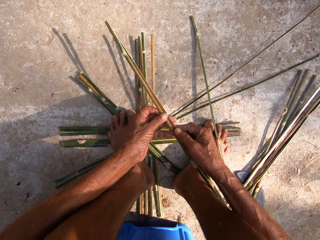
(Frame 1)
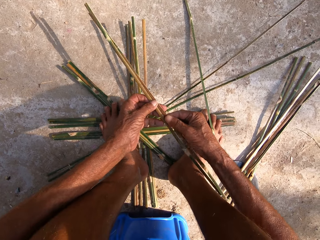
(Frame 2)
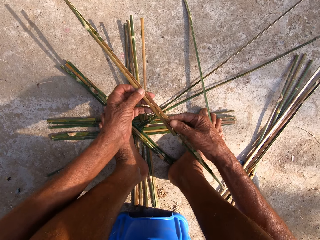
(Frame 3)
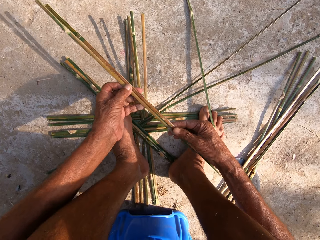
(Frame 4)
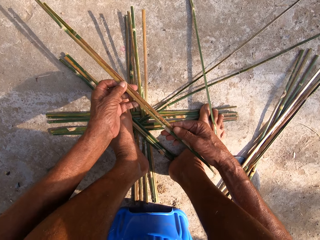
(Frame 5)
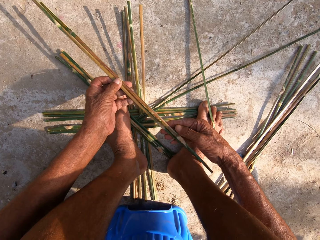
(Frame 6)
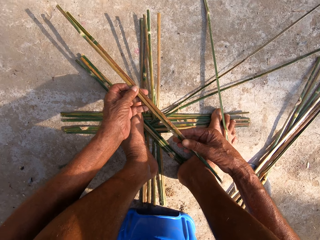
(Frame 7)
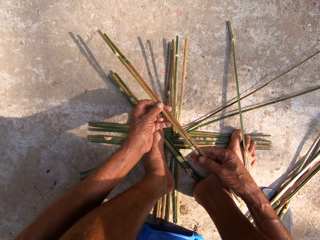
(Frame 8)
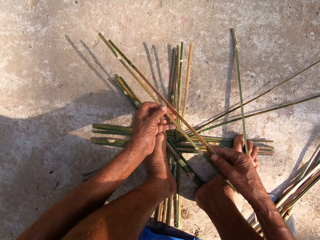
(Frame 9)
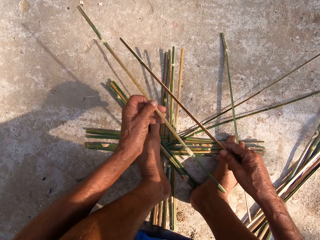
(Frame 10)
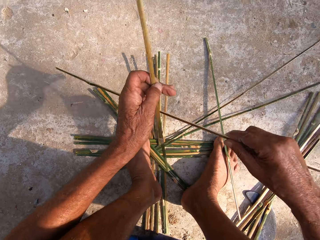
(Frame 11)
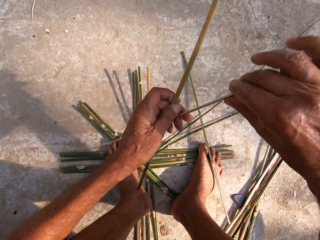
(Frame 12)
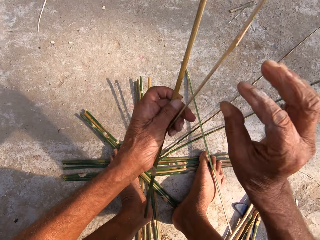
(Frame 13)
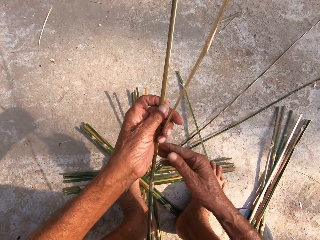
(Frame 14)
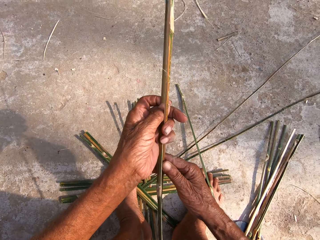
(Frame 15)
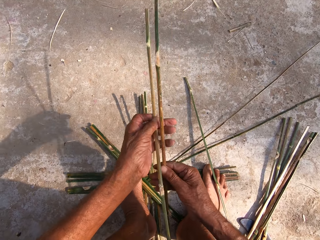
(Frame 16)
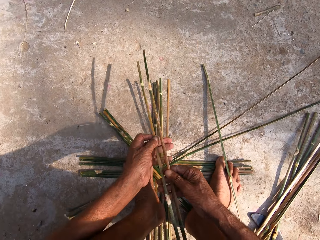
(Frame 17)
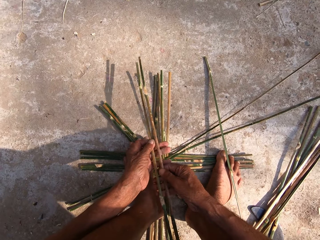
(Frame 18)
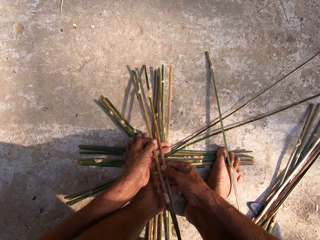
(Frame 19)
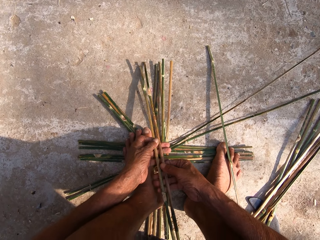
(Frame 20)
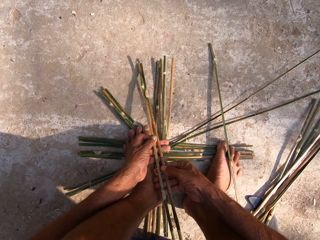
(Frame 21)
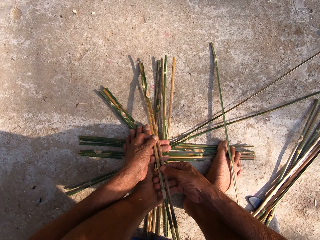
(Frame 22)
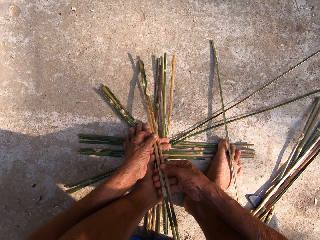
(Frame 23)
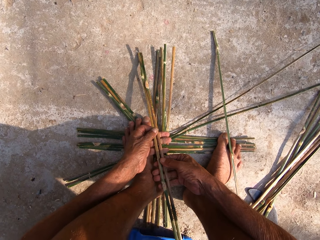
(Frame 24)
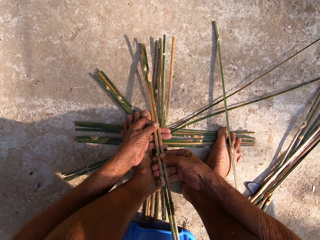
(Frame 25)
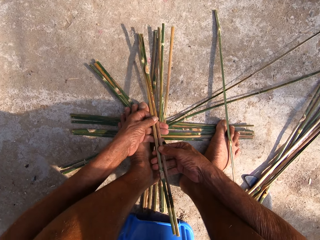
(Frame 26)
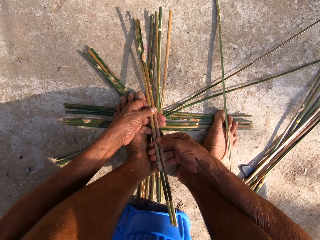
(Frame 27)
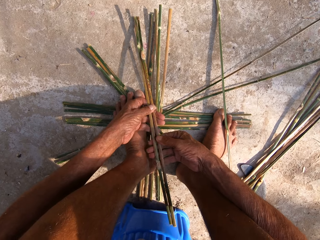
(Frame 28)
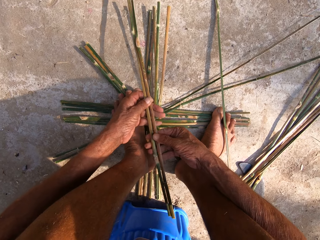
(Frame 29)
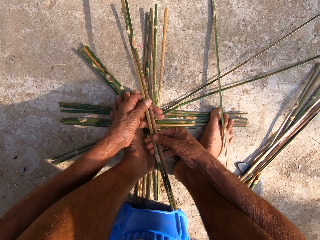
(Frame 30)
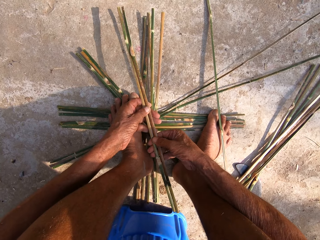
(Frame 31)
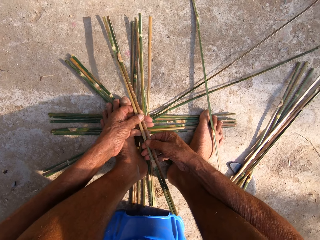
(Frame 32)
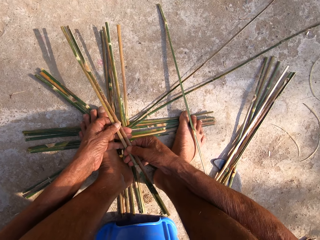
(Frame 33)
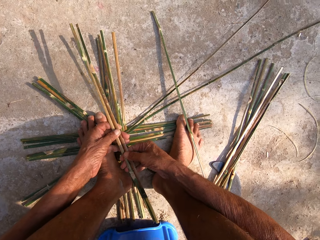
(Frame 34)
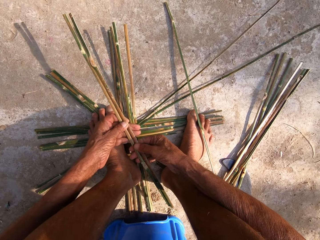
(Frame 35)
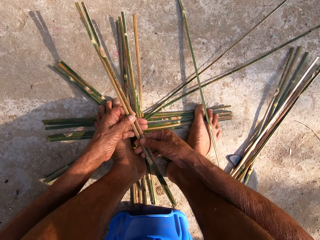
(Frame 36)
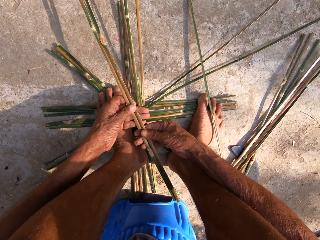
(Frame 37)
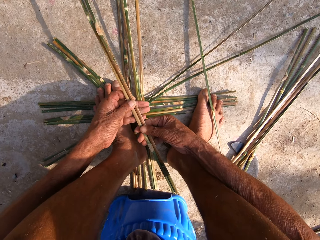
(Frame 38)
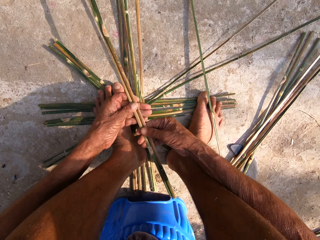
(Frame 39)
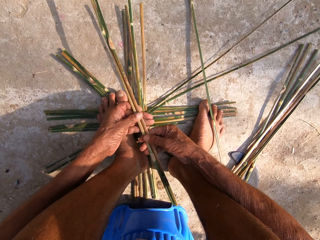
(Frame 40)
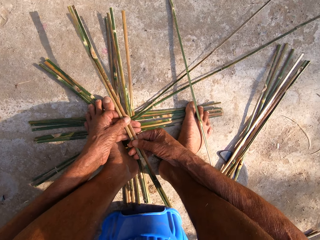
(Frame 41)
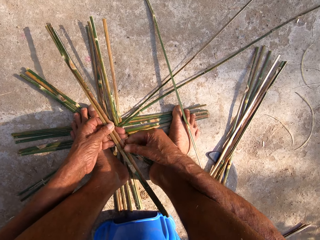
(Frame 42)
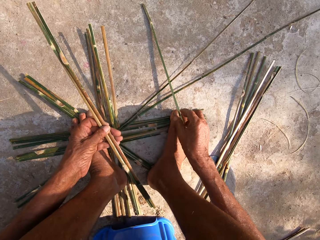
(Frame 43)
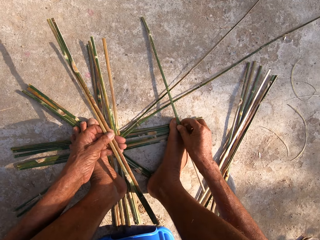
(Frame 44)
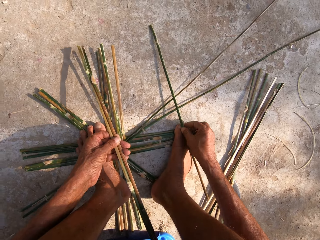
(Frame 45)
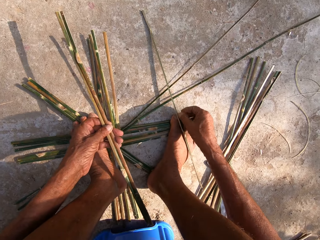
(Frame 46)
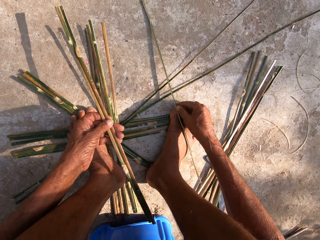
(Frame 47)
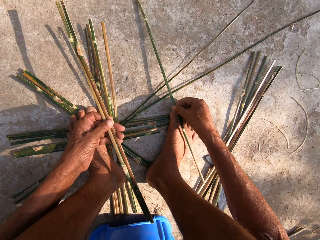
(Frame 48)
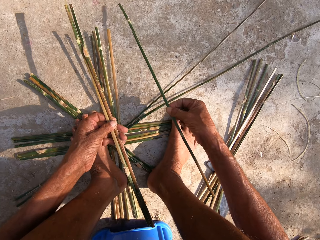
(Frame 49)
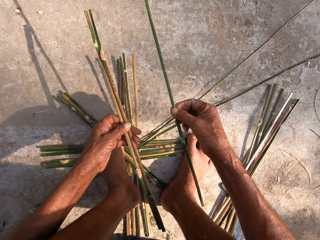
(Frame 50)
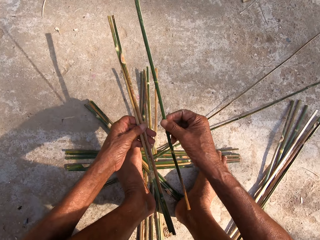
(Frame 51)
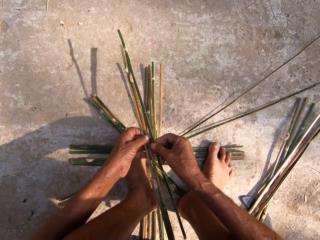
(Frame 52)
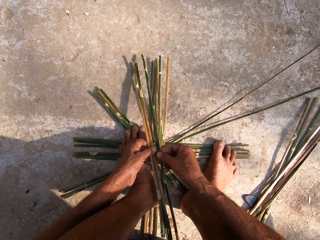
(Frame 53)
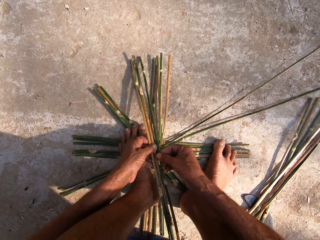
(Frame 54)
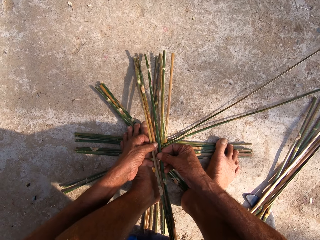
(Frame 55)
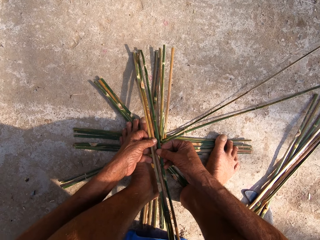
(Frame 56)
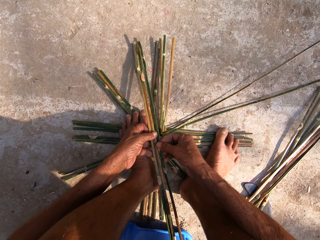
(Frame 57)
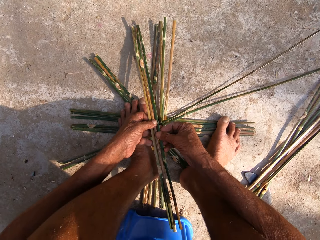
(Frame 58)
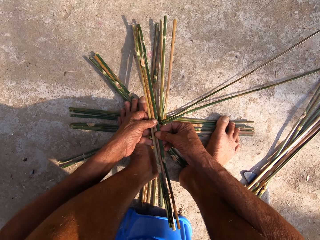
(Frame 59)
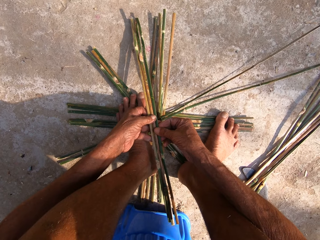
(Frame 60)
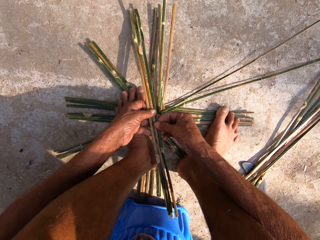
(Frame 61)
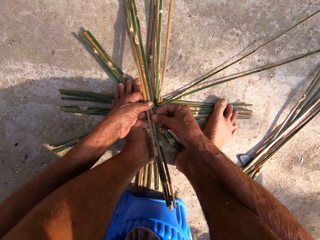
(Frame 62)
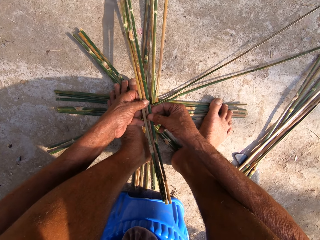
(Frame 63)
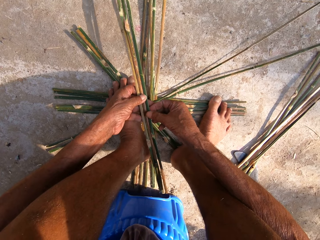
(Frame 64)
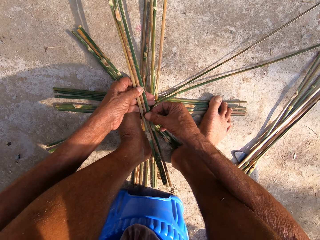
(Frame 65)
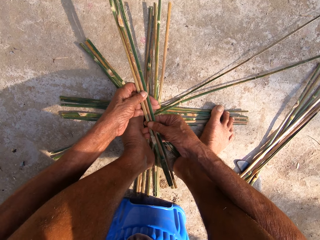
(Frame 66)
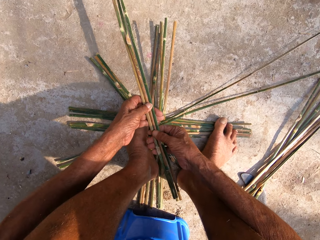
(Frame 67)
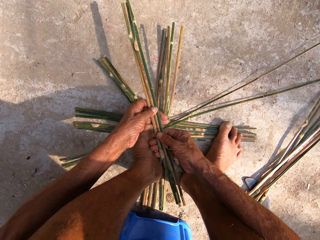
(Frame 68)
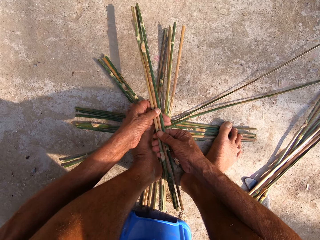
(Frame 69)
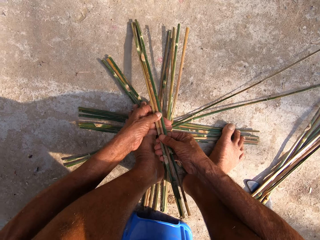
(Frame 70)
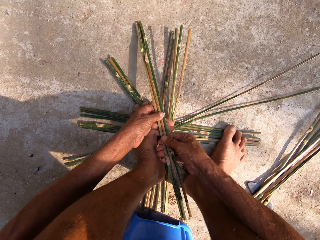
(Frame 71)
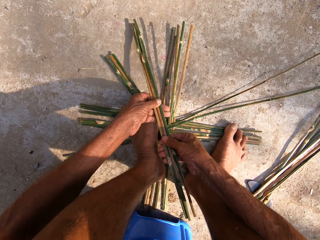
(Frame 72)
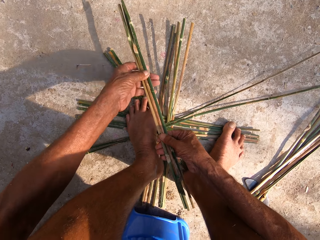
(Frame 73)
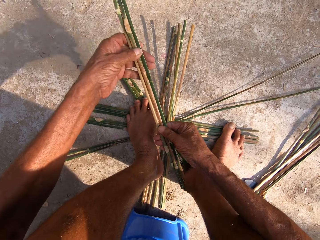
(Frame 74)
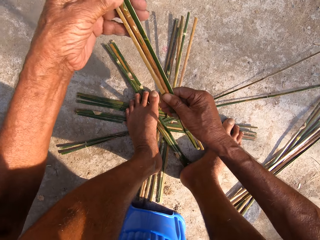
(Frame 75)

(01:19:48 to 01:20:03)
The camera wearer puts the two bamboo sticks together. He adjusts the cane in his left hand with his right hand. He turns the bamboo sticks. He puts the bamboo stick down. He picks the cane from the floor with his right hand. He passes the cane from his right hand to his left hand. He holds the cane with his left hand. He joins the bamboo stick on his right hand with the sticks on his left hand. He holds the canes with both hands.

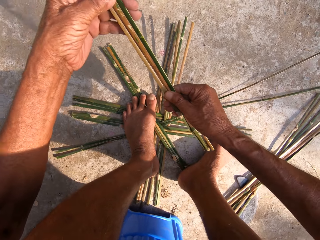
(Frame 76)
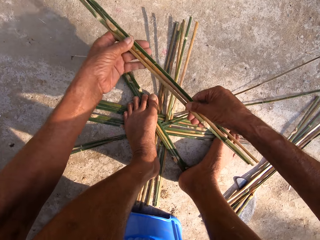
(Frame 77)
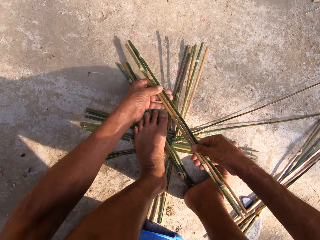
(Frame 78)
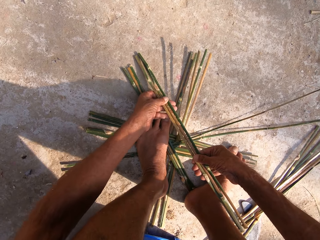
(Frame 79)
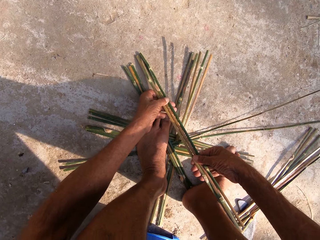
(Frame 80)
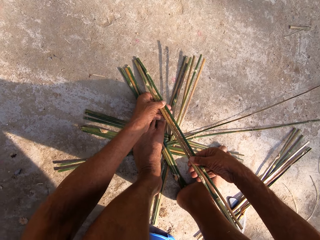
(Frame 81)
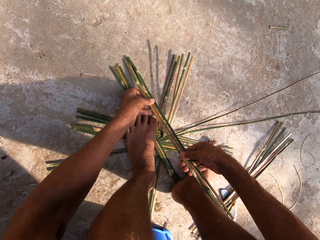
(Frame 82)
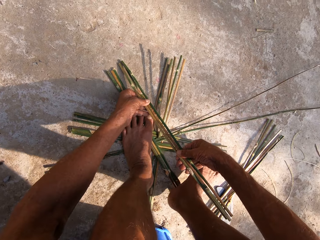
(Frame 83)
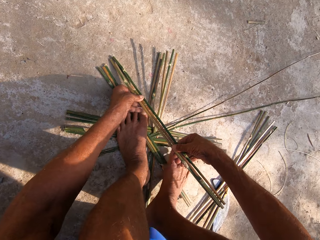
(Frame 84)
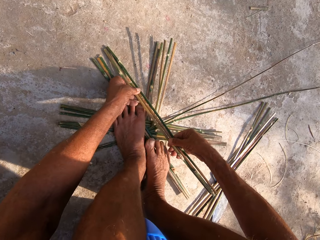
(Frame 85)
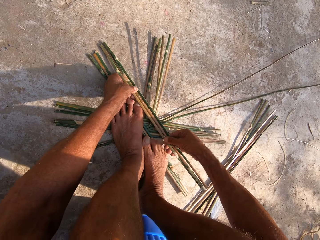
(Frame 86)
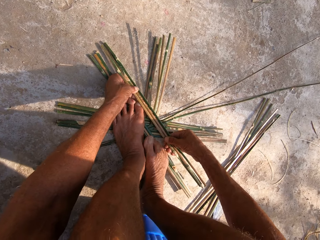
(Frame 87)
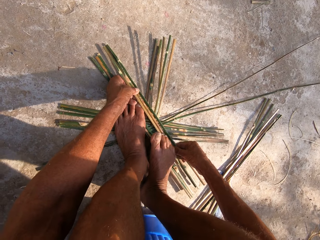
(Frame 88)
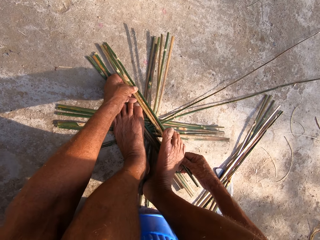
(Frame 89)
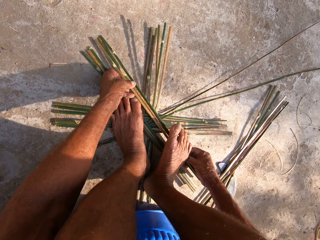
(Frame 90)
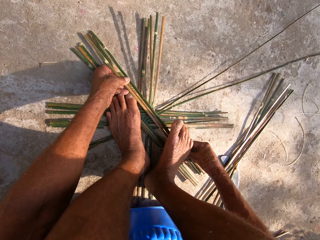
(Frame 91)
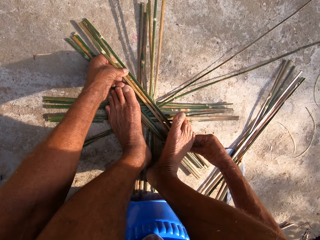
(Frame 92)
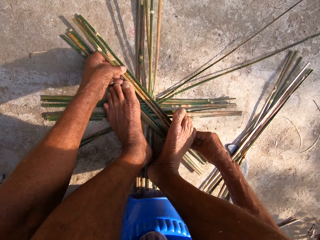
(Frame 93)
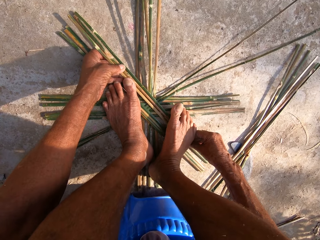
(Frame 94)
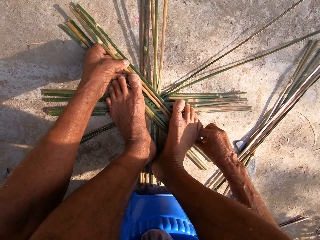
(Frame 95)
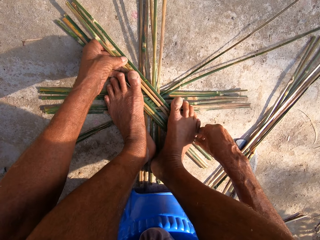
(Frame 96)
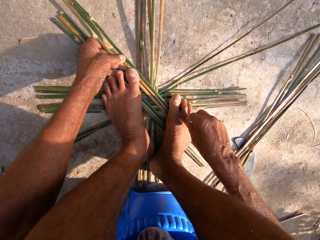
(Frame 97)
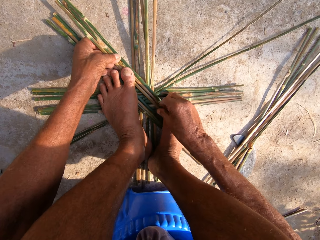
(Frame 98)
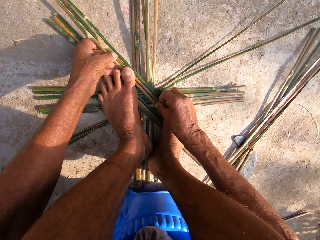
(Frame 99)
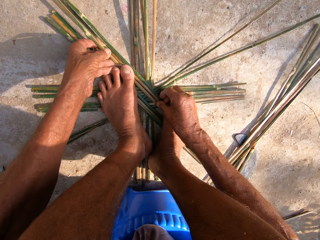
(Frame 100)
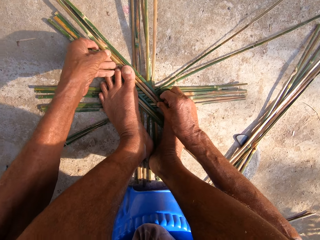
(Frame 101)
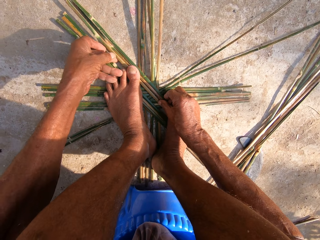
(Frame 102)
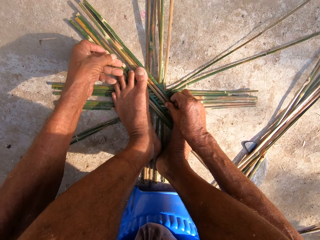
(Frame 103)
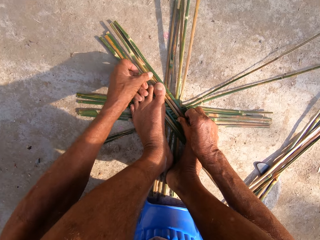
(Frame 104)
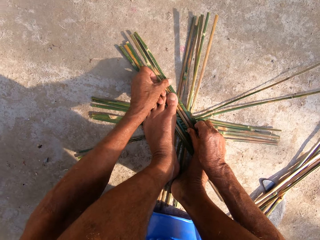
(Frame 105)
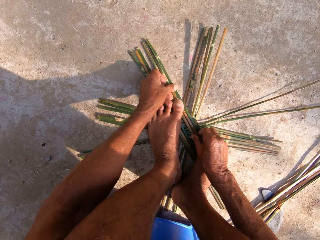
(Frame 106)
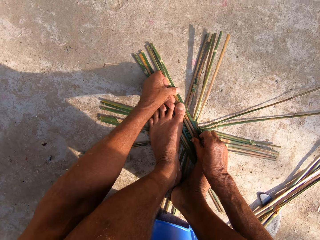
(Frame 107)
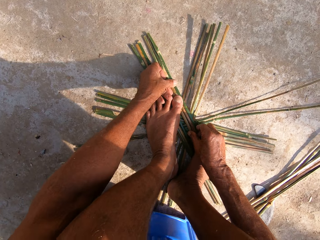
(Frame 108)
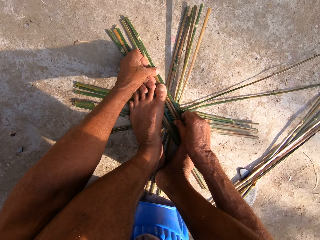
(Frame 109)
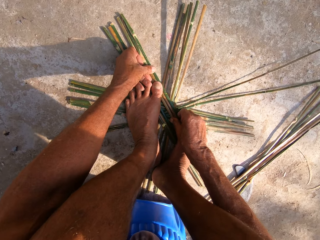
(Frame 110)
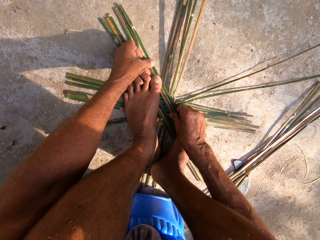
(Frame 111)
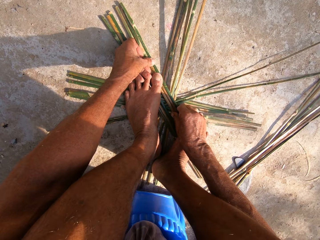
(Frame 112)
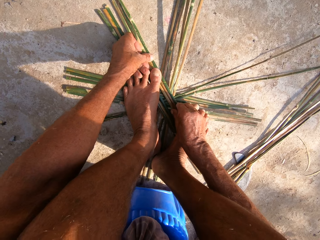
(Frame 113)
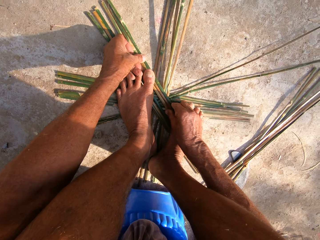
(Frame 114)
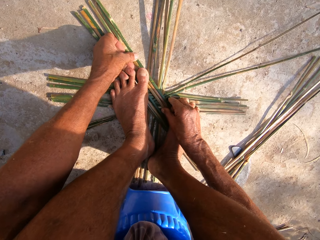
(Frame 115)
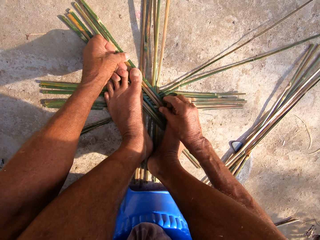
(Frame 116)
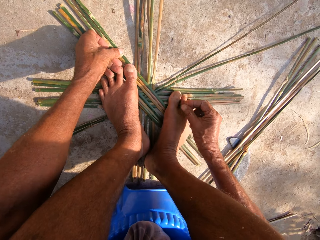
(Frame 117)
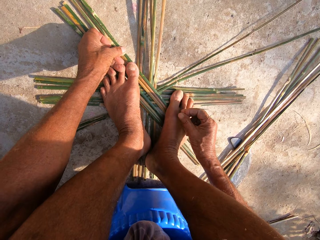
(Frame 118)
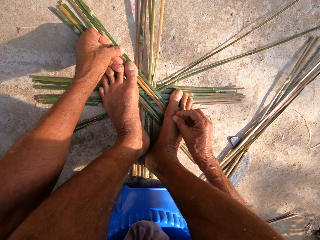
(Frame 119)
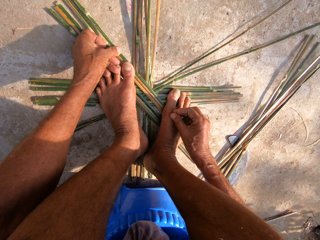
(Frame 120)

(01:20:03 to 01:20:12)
The camera wearer lifts the bamboo sticks using both hands. He places the cane on the canes on the floor with both hands. He moves his right leg on the canes on the floor. He places his right leg on the canes on the floor. He adjusts the canes on the canes with both hands. He holds the bamboo sticks using his feet. He weaves the bamboo sticks.
